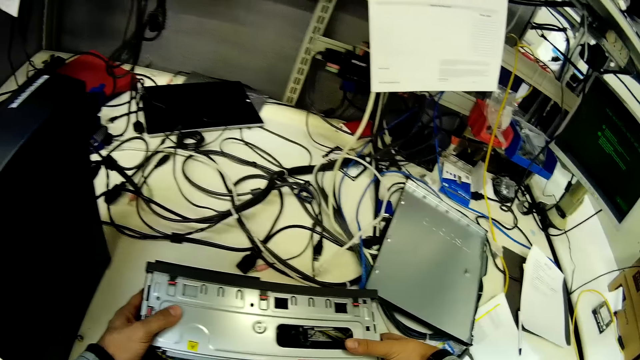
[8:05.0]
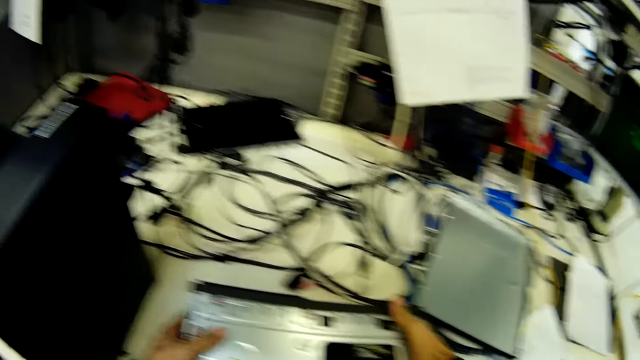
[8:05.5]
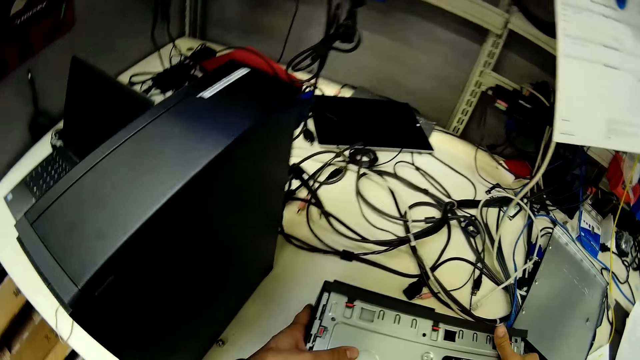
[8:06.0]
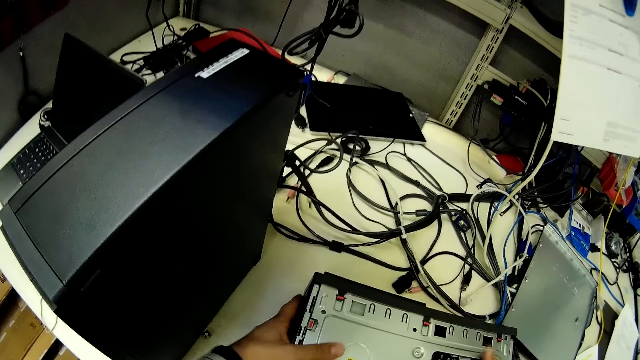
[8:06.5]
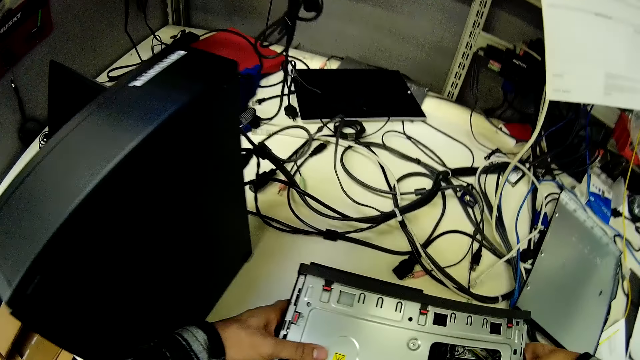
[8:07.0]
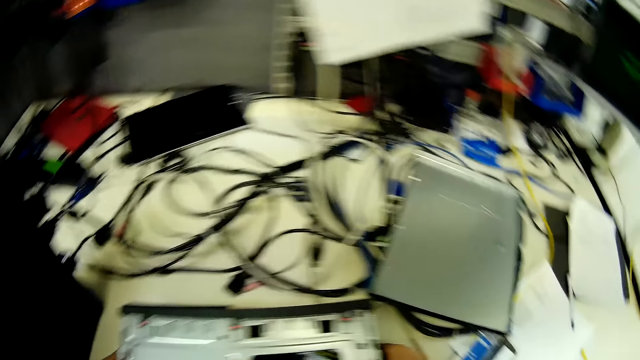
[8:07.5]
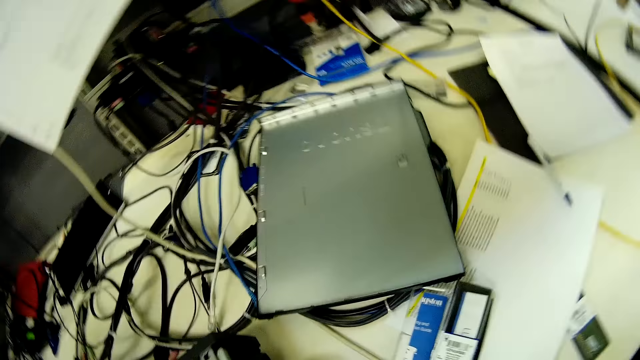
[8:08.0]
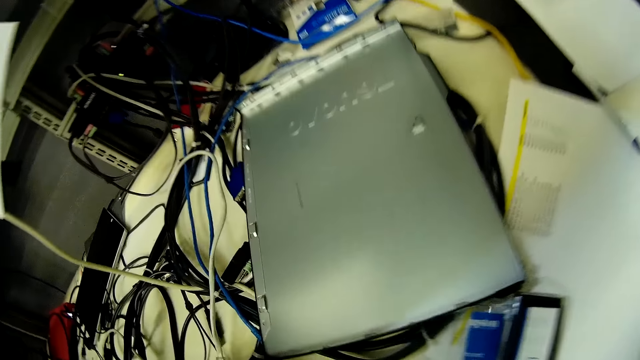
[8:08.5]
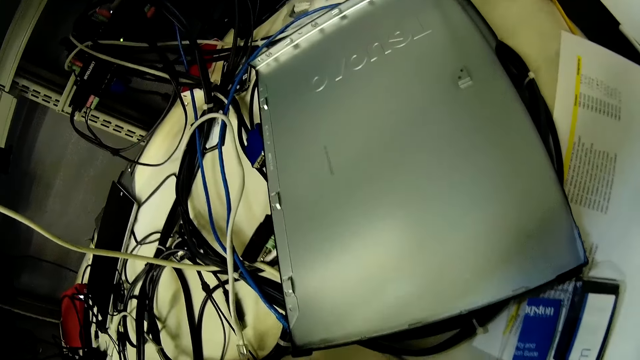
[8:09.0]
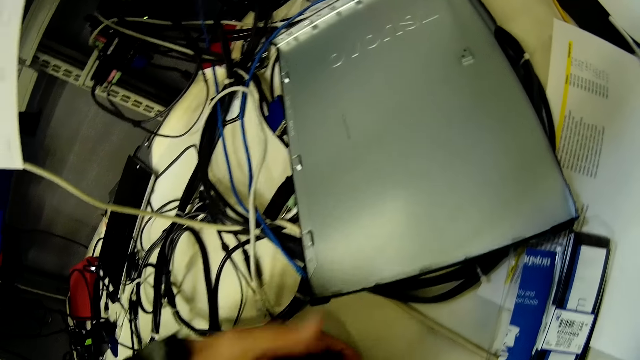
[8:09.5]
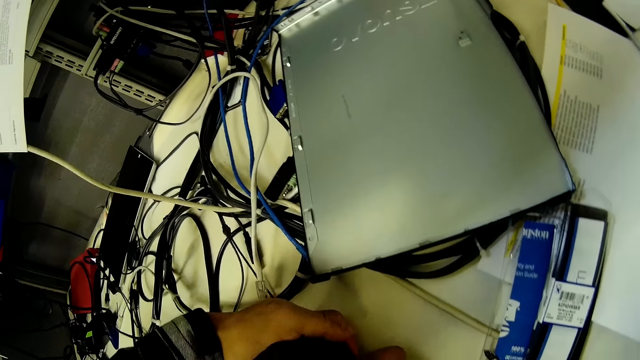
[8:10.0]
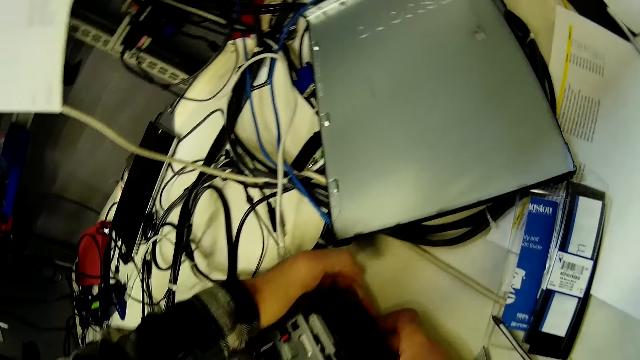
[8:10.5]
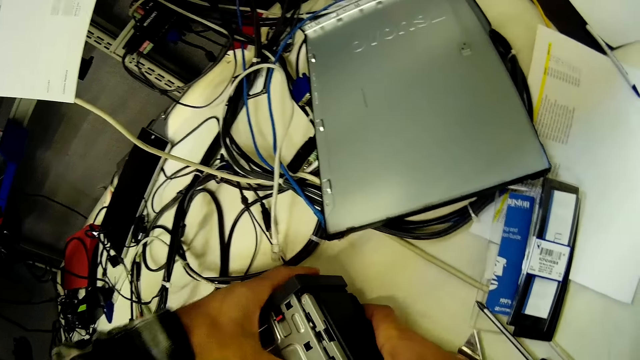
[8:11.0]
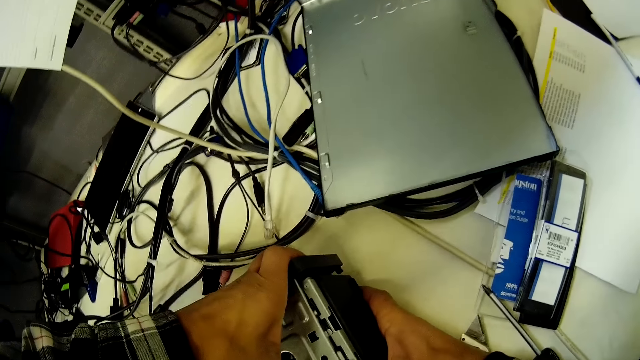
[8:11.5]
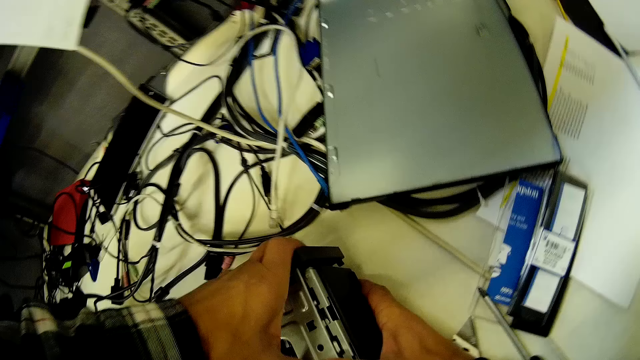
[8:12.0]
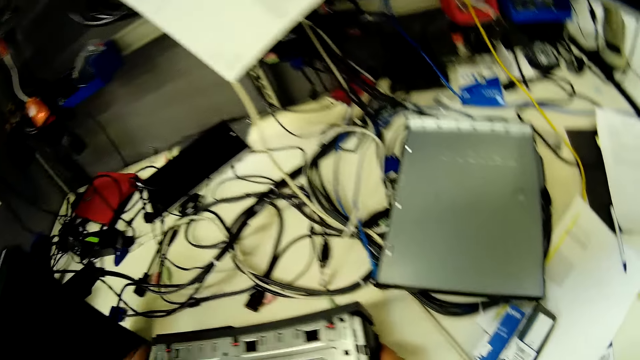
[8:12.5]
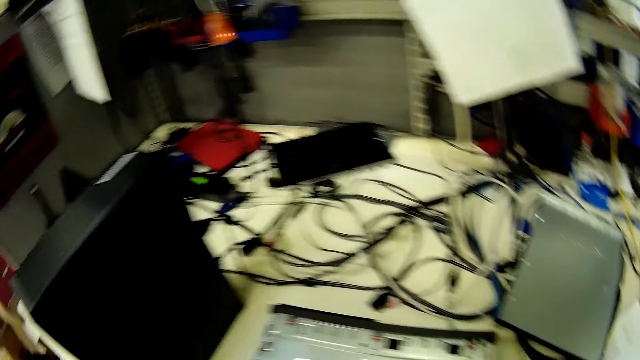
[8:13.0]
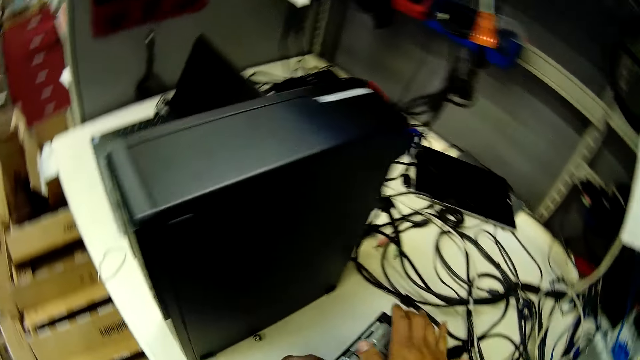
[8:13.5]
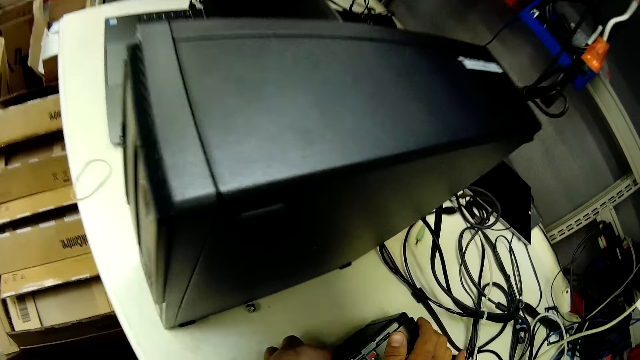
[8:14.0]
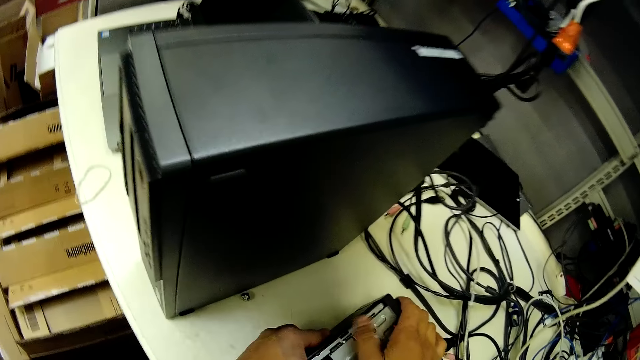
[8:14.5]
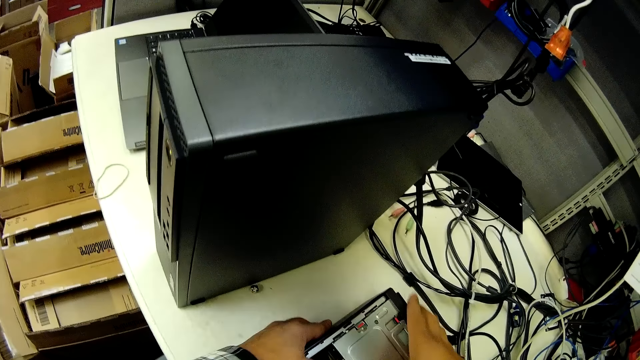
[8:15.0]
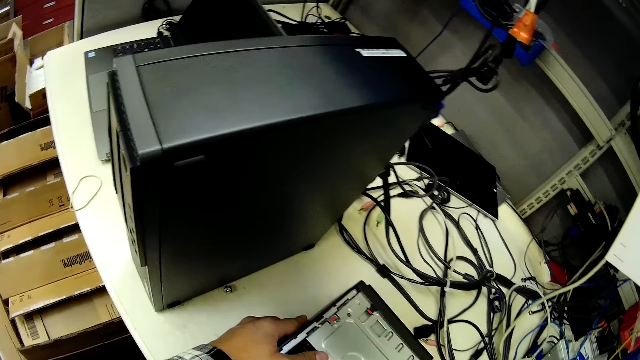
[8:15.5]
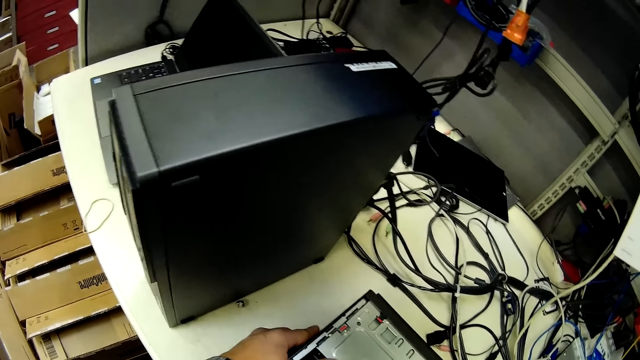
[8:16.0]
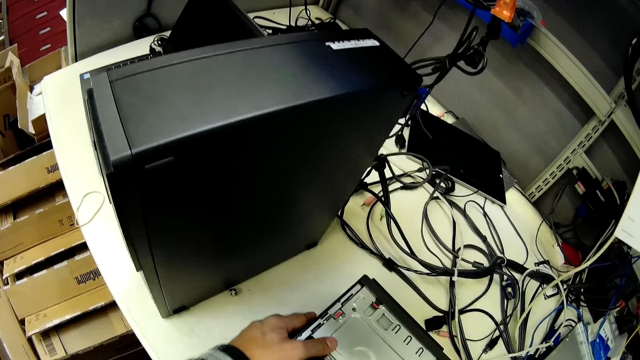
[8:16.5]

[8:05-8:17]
The camera wearer holds the CPU together.

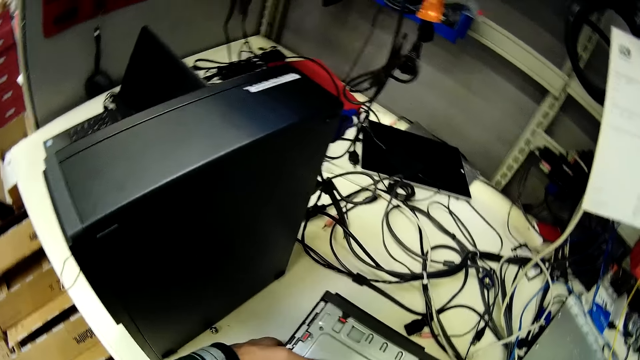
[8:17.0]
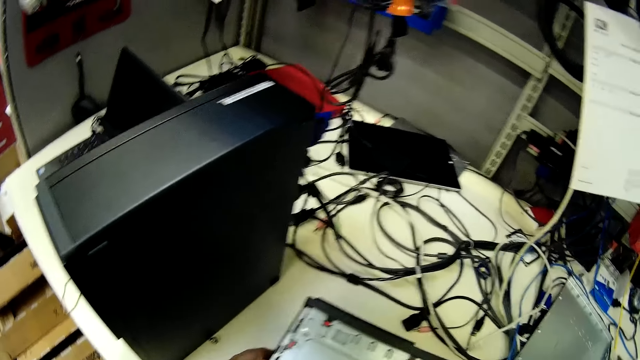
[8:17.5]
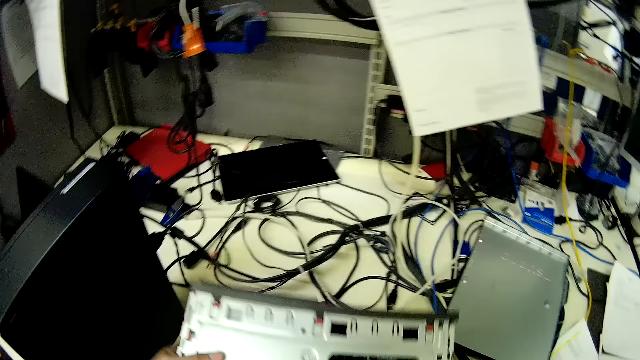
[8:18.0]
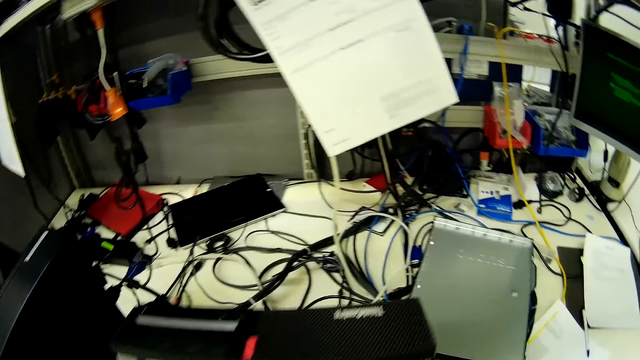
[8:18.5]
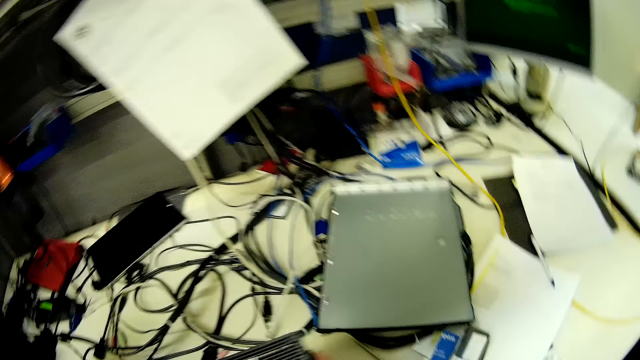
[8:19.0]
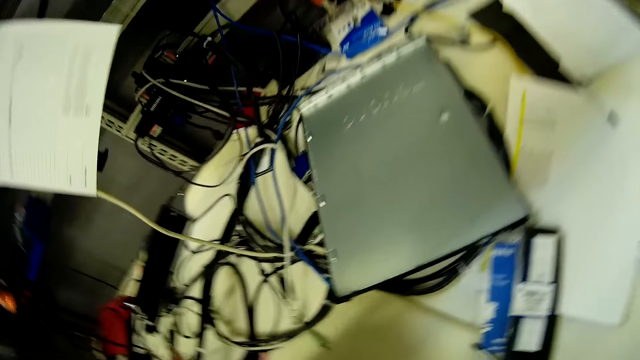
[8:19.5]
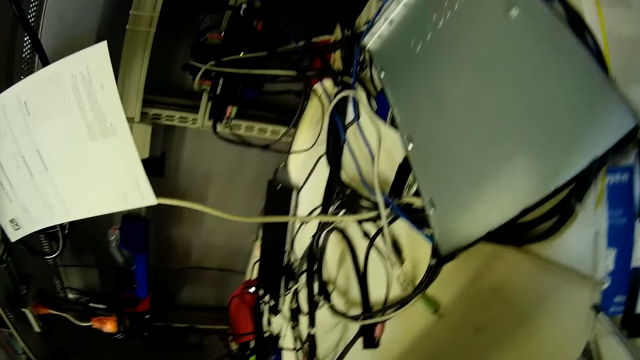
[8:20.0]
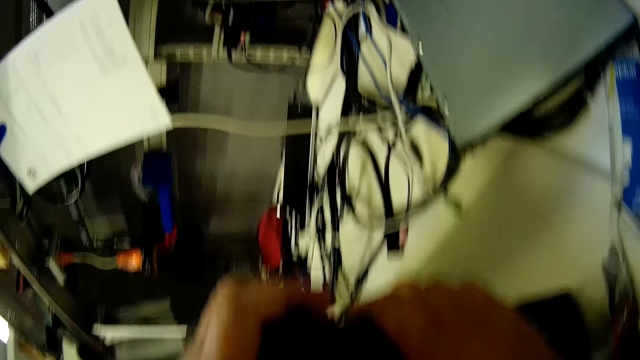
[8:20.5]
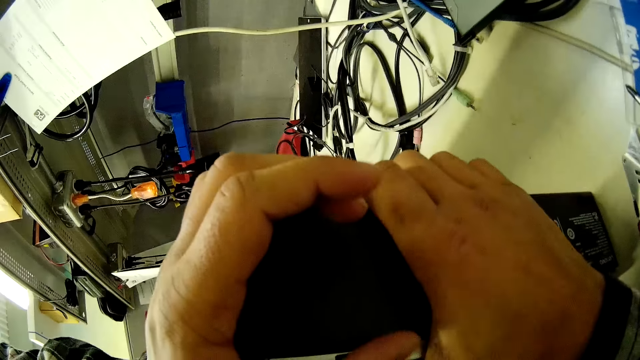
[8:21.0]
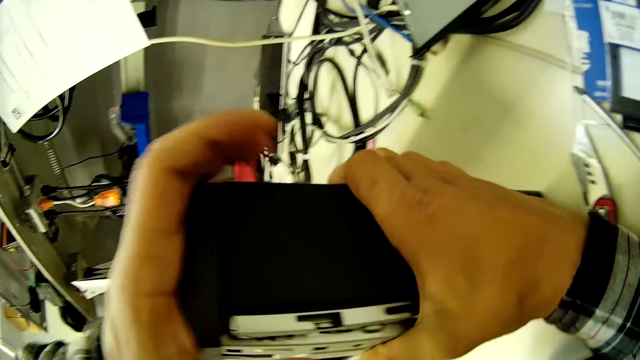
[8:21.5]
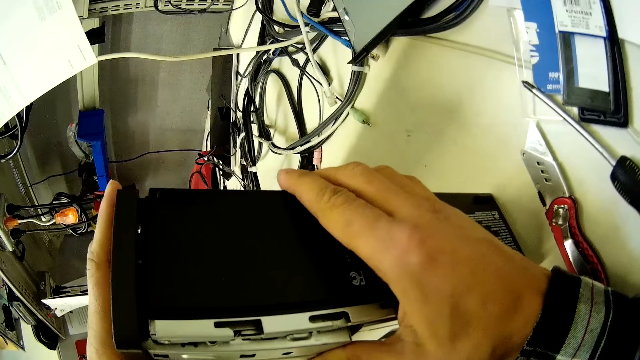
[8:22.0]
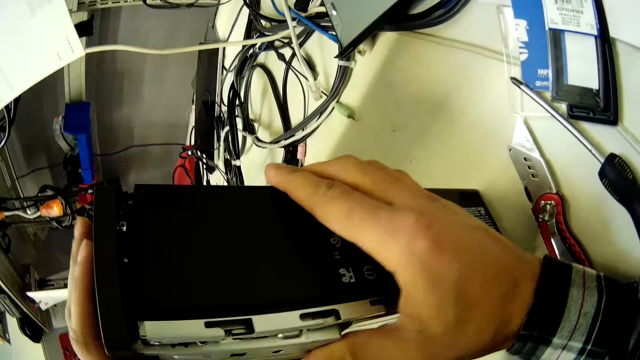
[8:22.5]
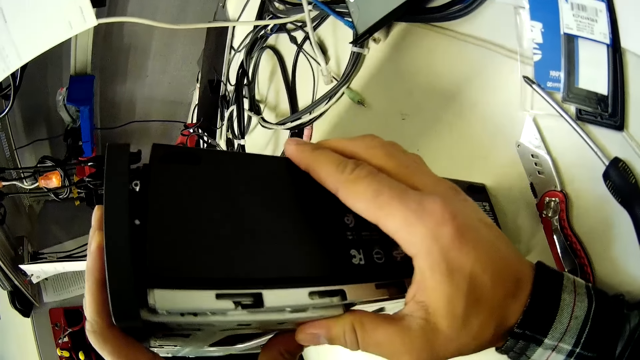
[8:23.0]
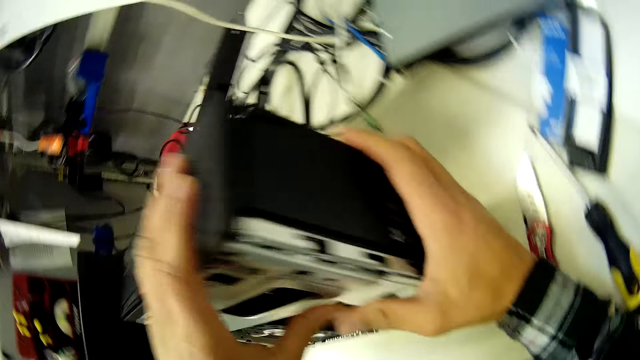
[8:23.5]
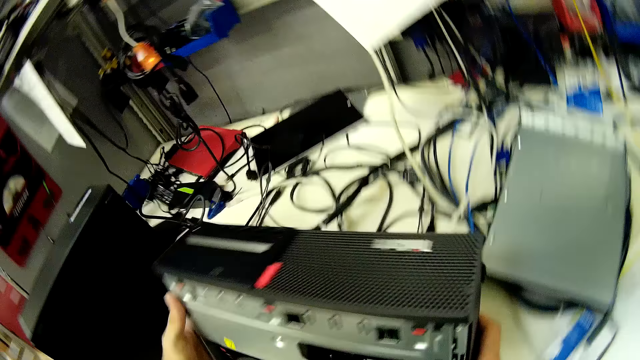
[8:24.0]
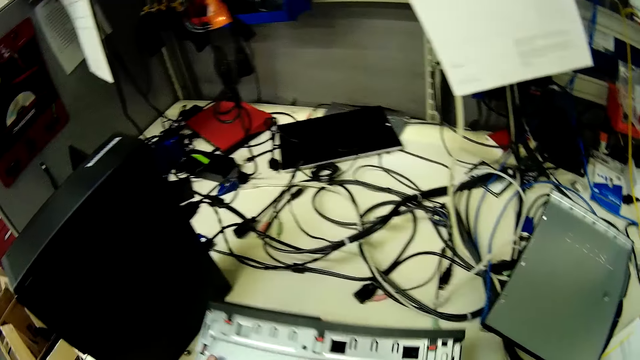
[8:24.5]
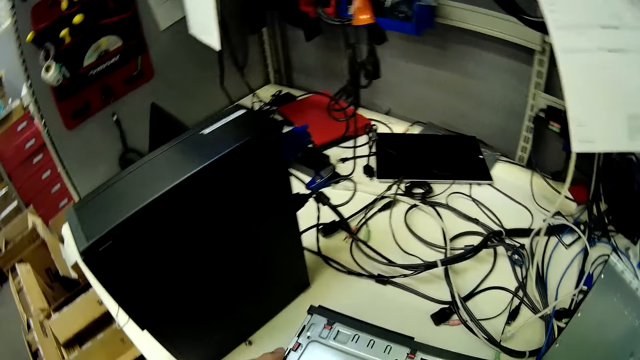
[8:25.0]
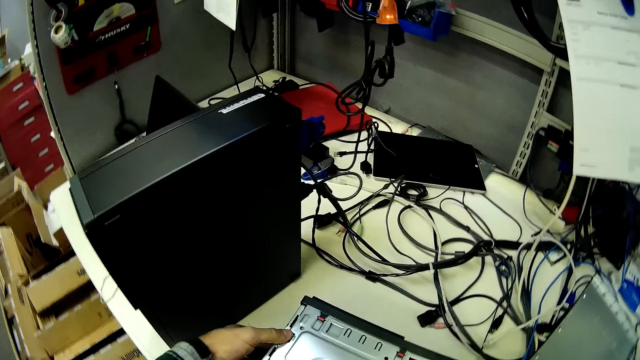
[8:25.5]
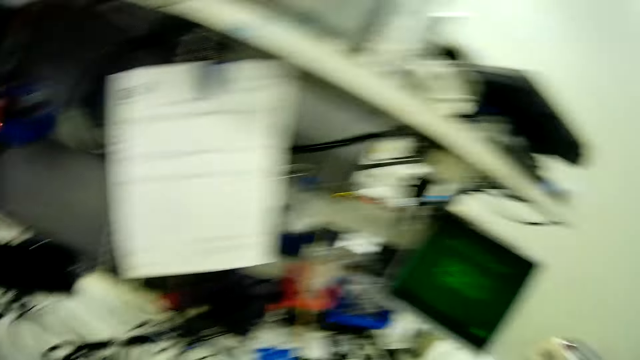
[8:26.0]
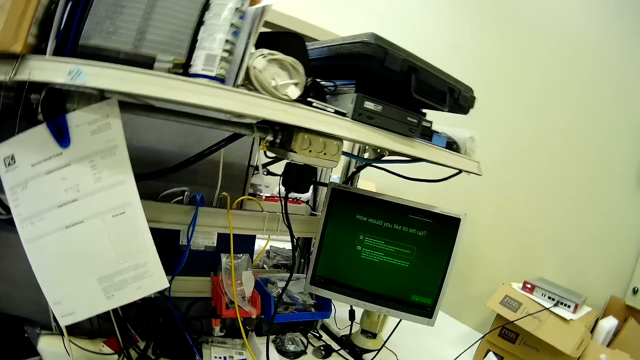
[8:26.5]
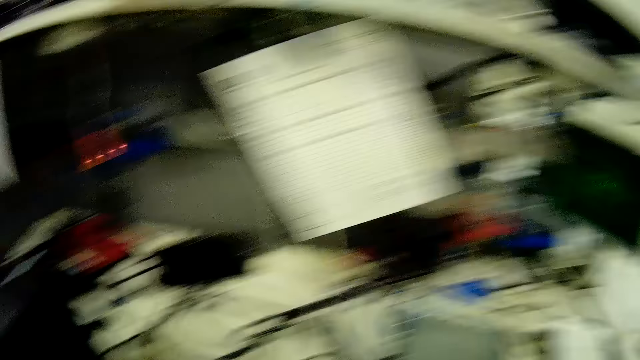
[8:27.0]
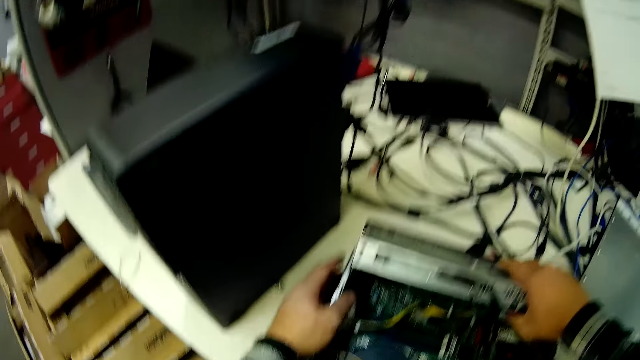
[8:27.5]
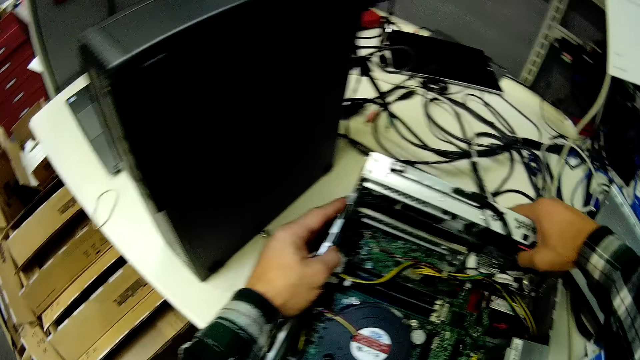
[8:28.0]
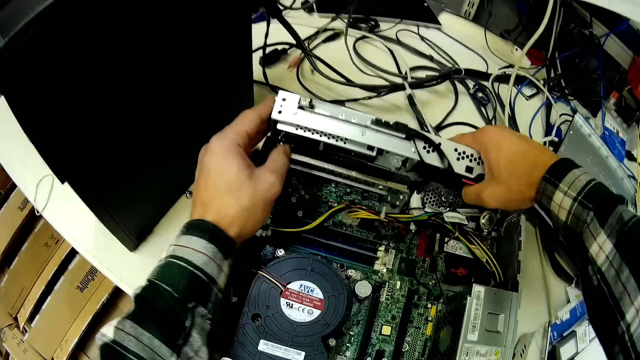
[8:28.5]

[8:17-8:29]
The camera wearer turns the CPU. They put the CPU on the table. They fix the machine.
